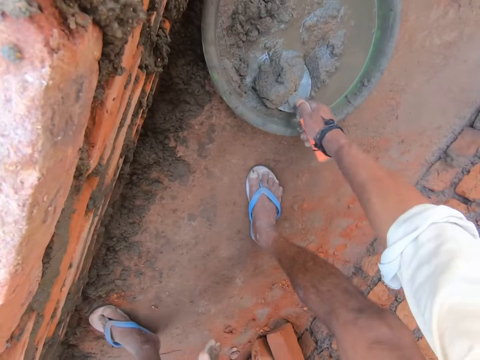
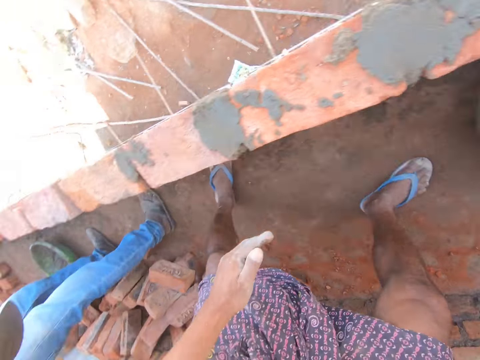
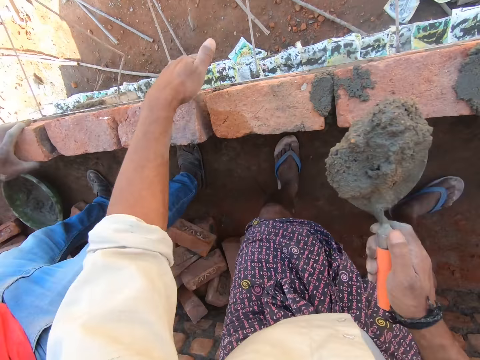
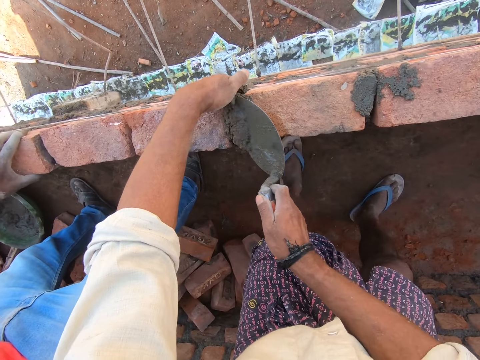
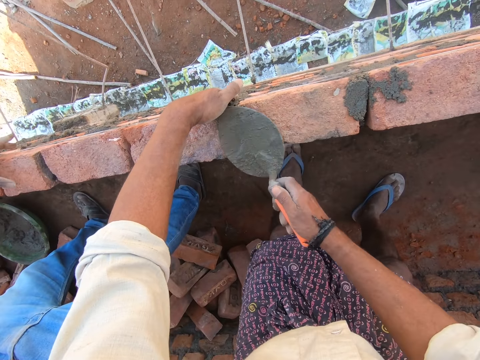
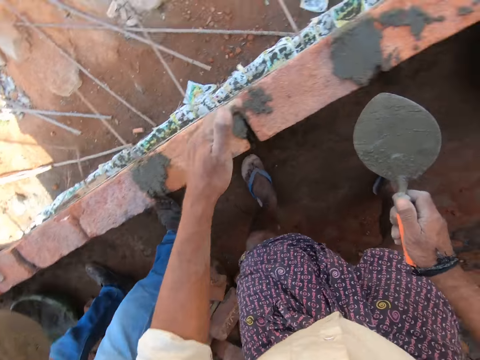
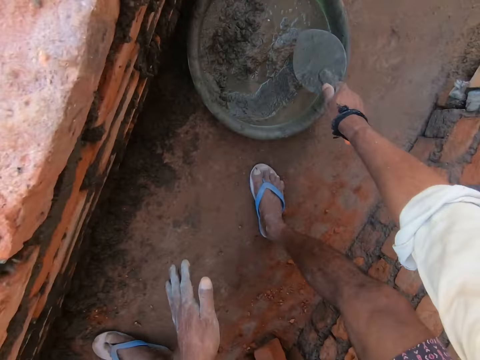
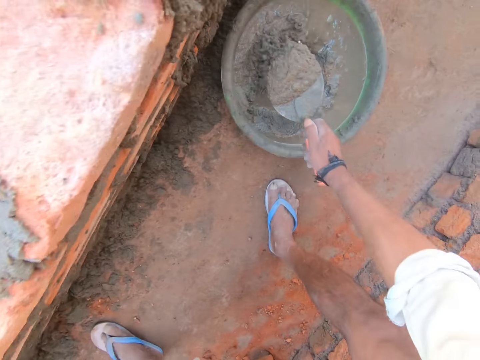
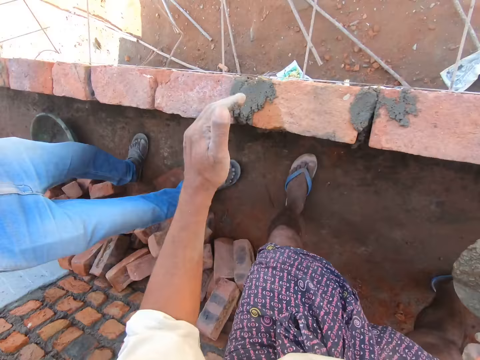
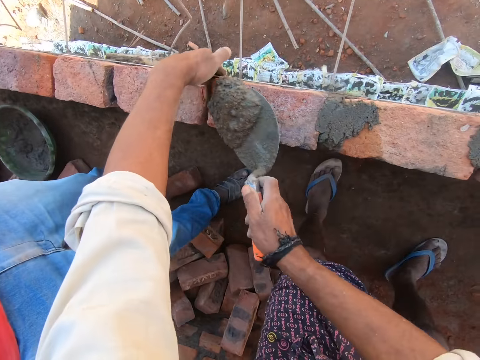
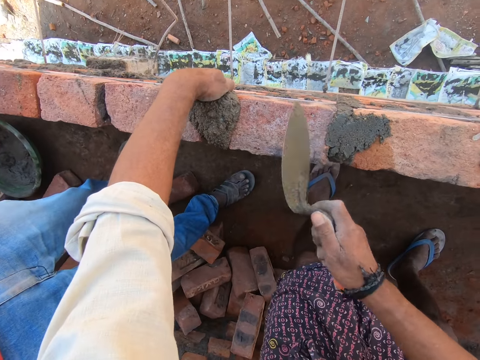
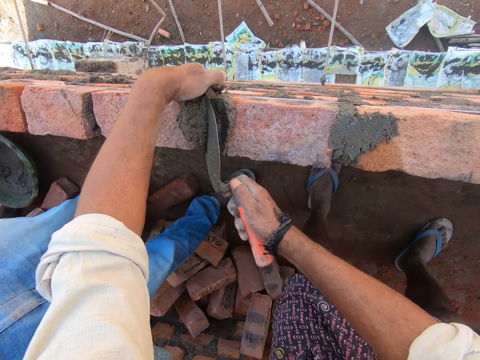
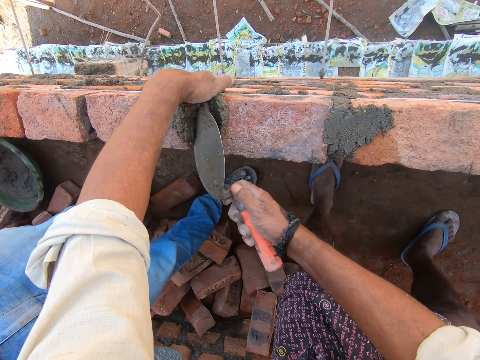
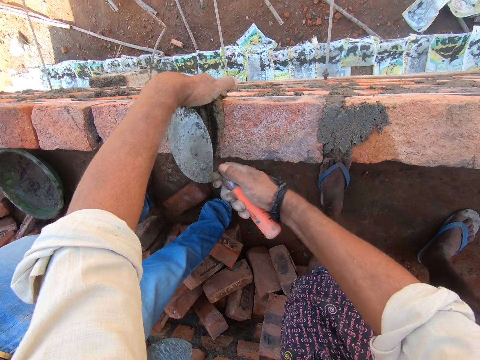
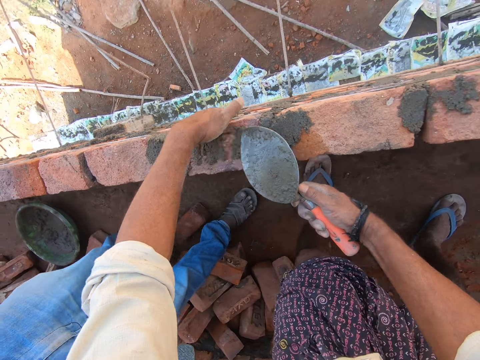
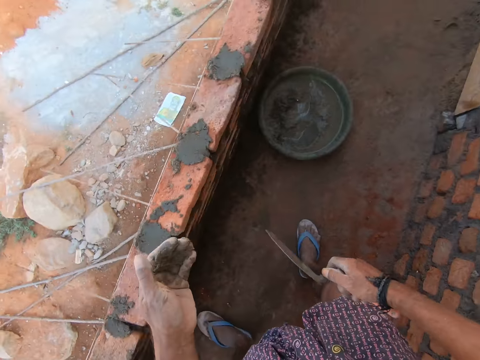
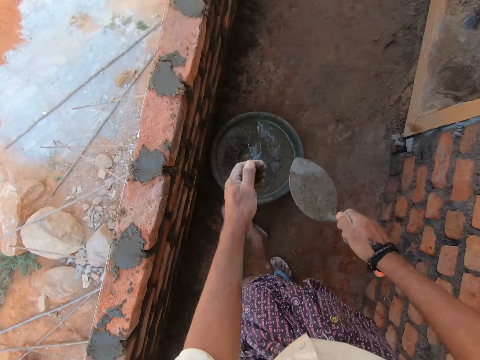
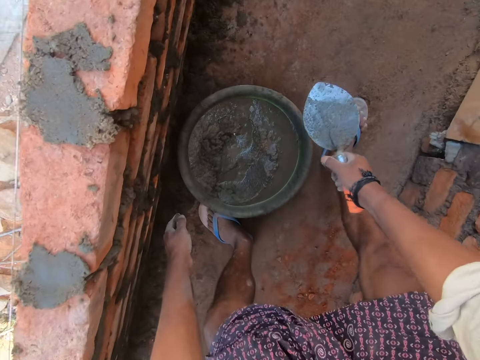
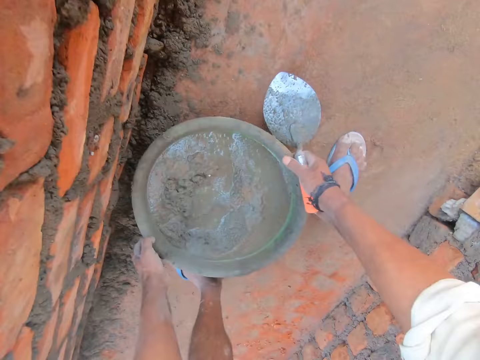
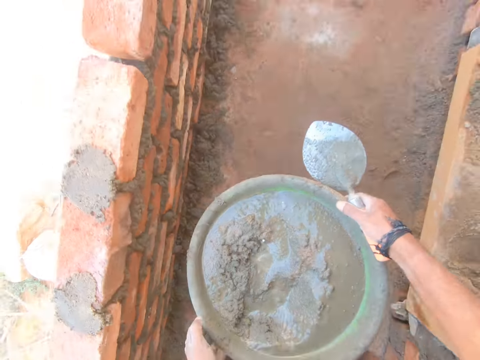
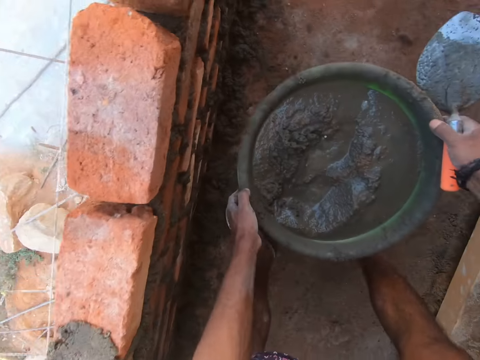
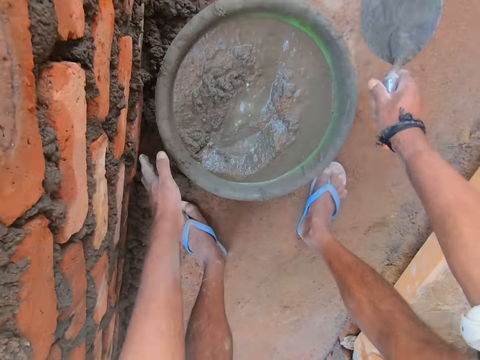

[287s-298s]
The camera wearer stares around. They put the mortar on the bricks with a trowel. They adjust the mortar on the bricks with the trowel. They stare around. They scoop the mortar in a head pan with the trowel. They stare around. They put the mortar on the bricks with the trowel. A person talks to the camera wearer. The camera wearer adjusts the mortar on the bricks with the trowel. The person talks to the camera wearer. The camera wearer stares around. They move the legs towards the head pan. They bend the body. They pick the head pan from the floor with both hands. They walk around with the head pan in hands. They put the head pan on the floor with both hands.

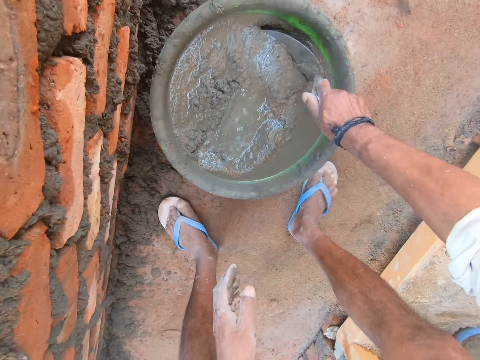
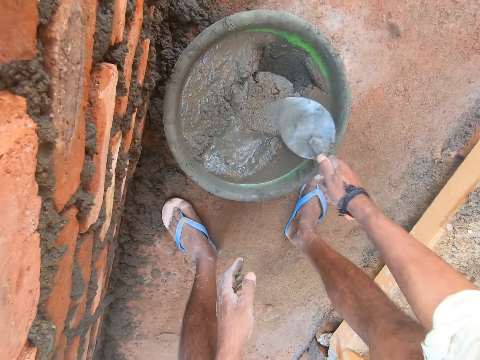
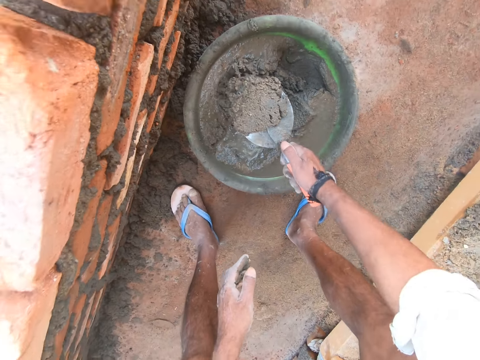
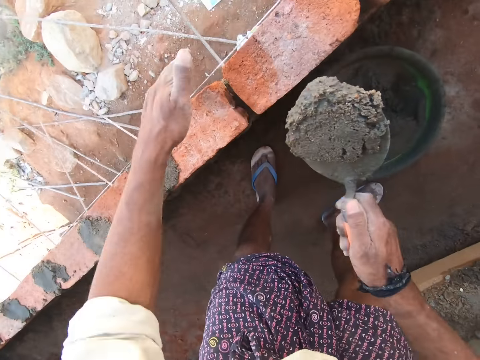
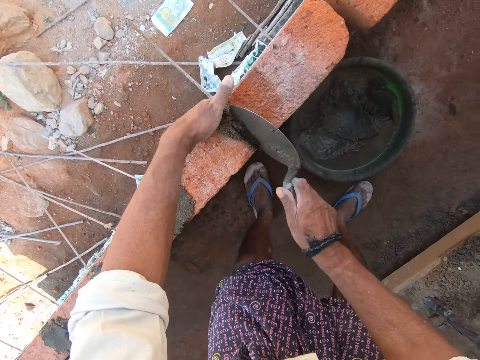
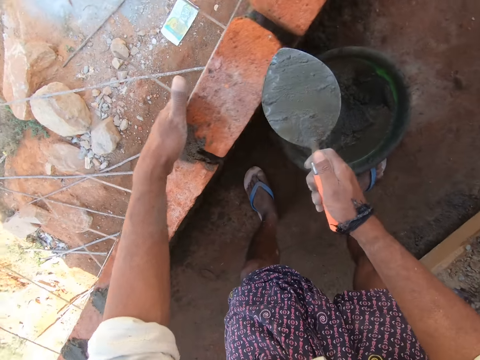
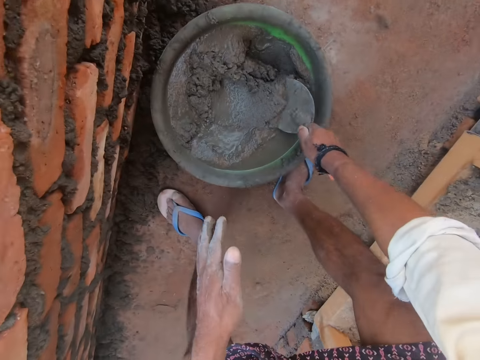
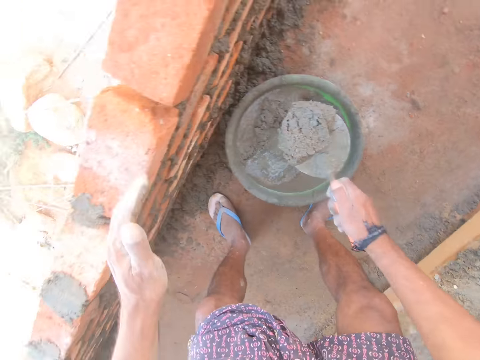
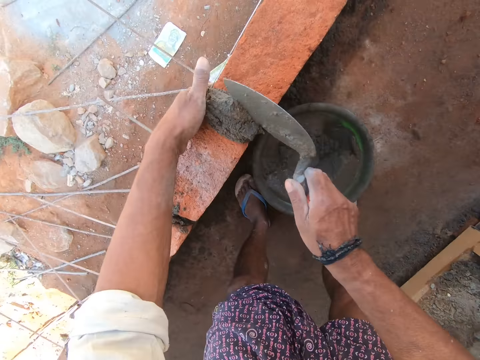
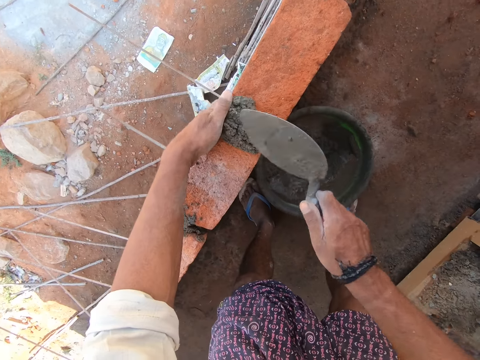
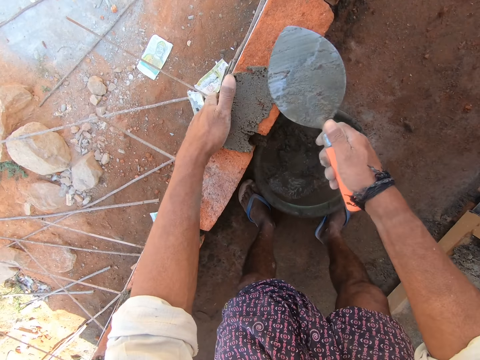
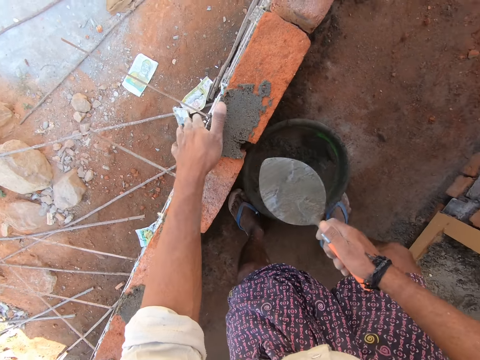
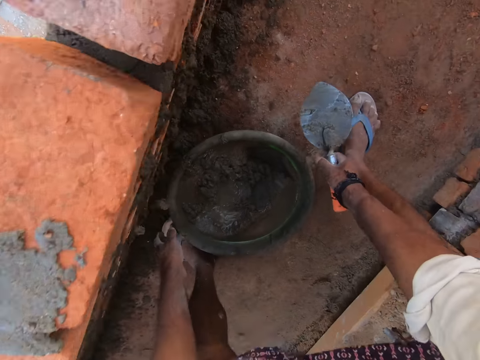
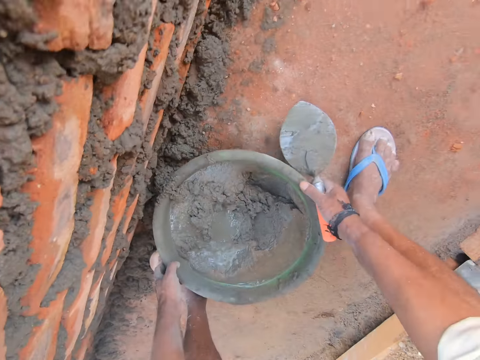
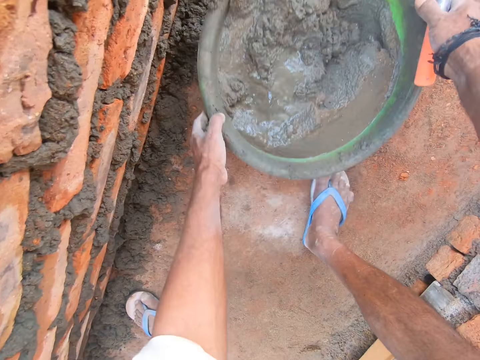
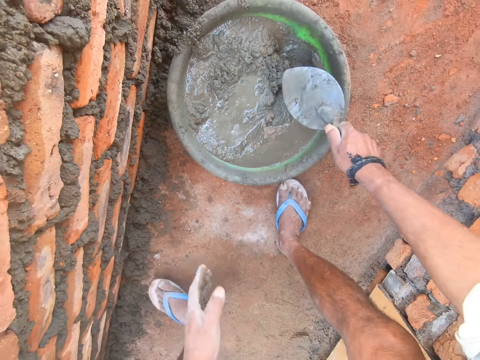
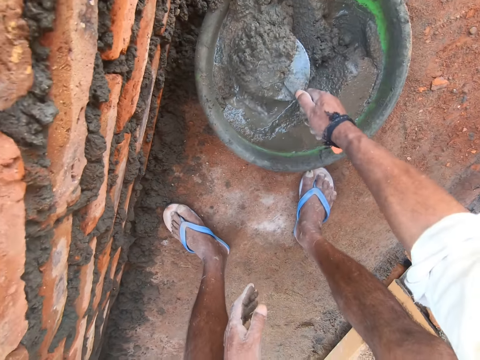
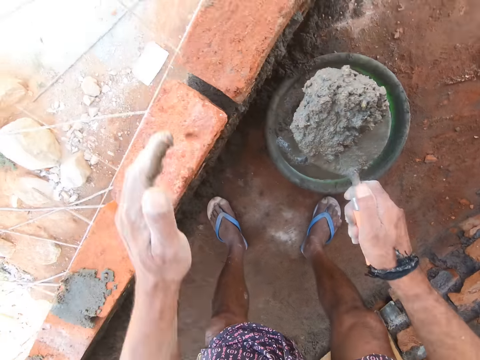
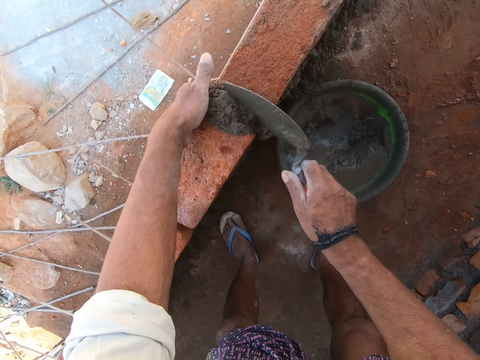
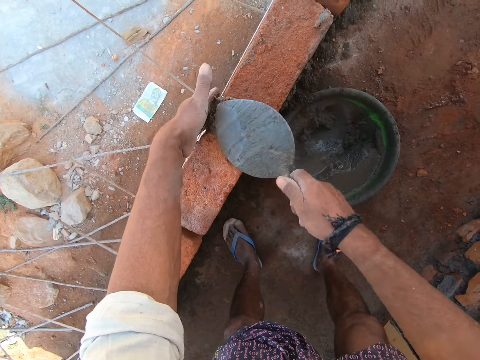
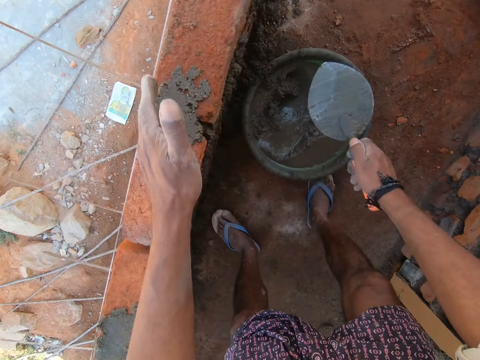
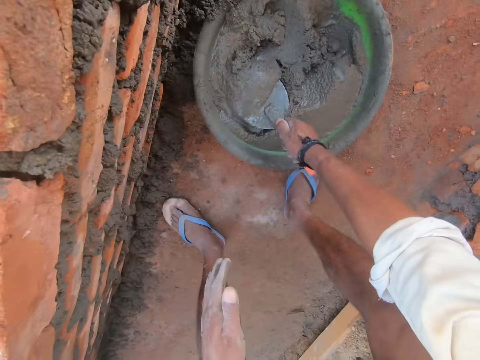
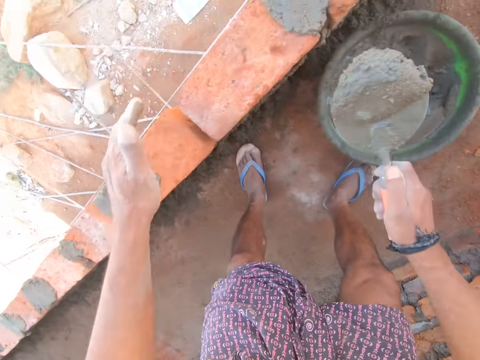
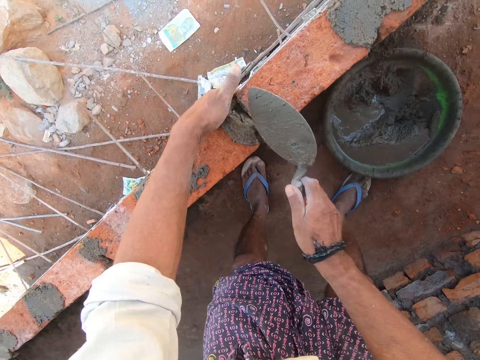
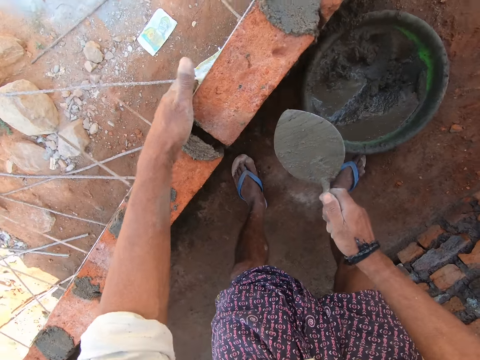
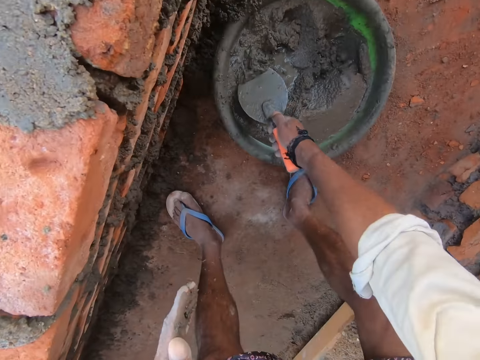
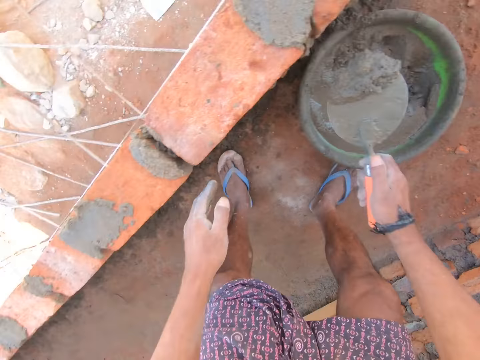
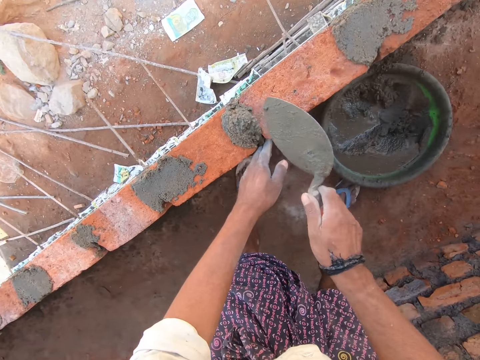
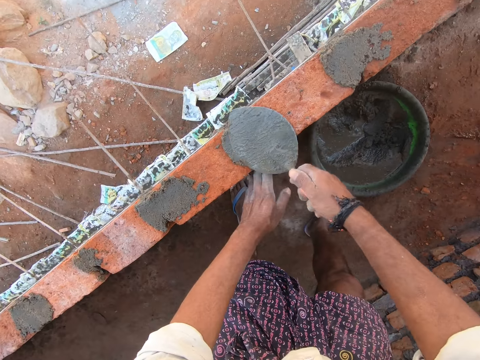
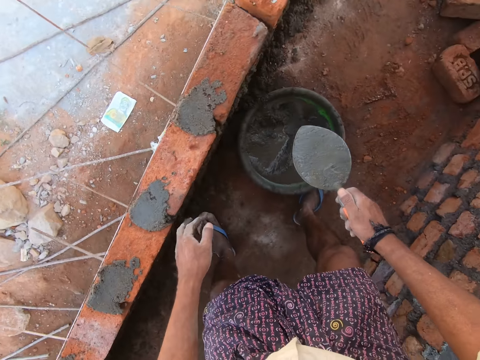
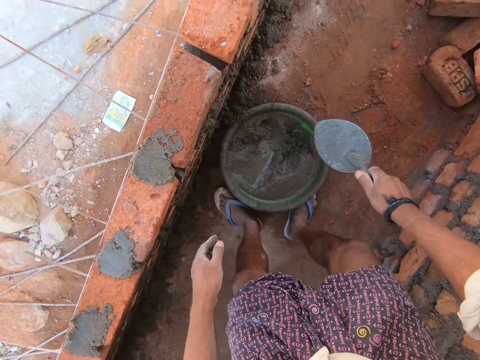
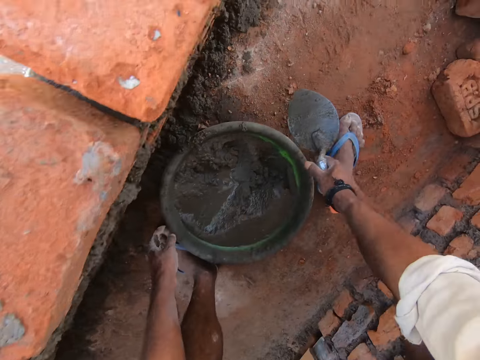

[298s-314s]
The camera wearer mixes the mortar in the head pan with a trowel. They scoop the mortar in the head pan with the trowel. They stare around. They put the mortar on the bricks with the trowel. They adjust the mortar on the bricks with the trowel. They scoop the mortar in the head pan with the trowel. They put the mortar on the bricks with the trowel. They adjust the mortar on the bricks with the trowel. They pick the head pan from the floor with both hands. They put the head pan on the floor with both hands. They scoop the mortar in the head pan with the trowel. They put the mortar on the bricks with the trowel. They adjust the mortar on the bricks with the trowel. They scoop the mortar in the head pan with the trowel. They stare around. They put the mortar on the bricks with the trowel. They scoop the mortar in the head pan with the trowel. They stare around. They put the mortar on the bricks with the trowel. They adjust the mortar on the bricks with the trowel. They stare around.
